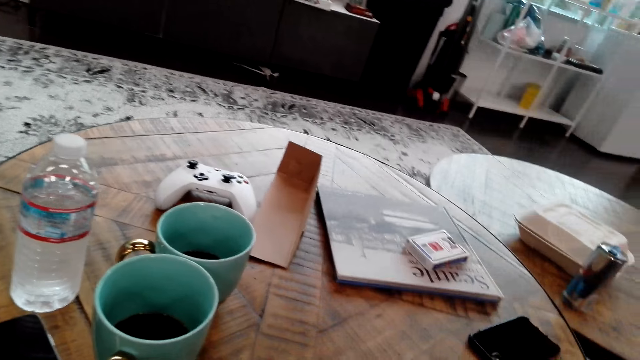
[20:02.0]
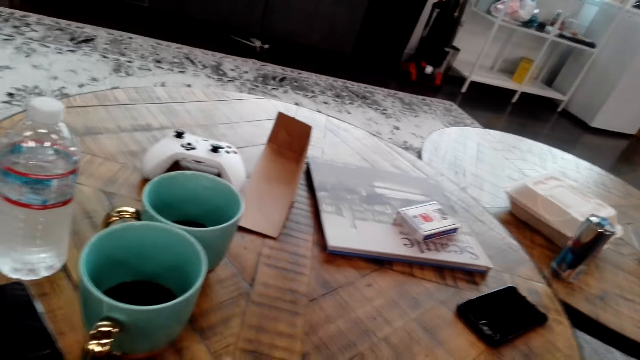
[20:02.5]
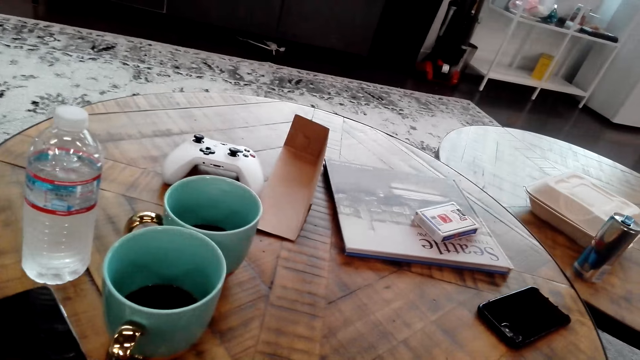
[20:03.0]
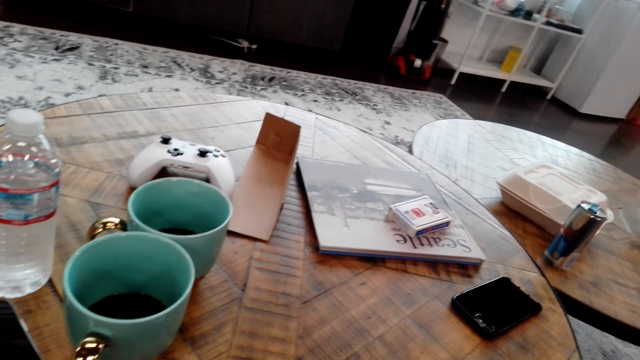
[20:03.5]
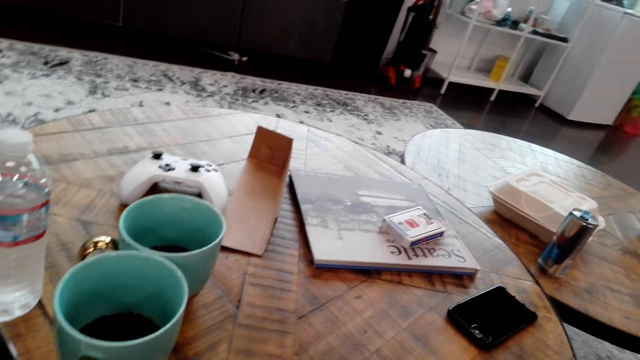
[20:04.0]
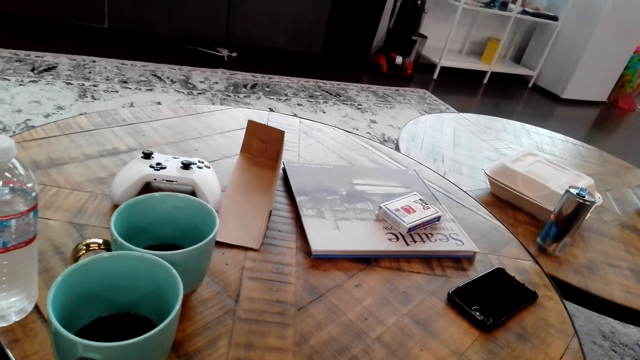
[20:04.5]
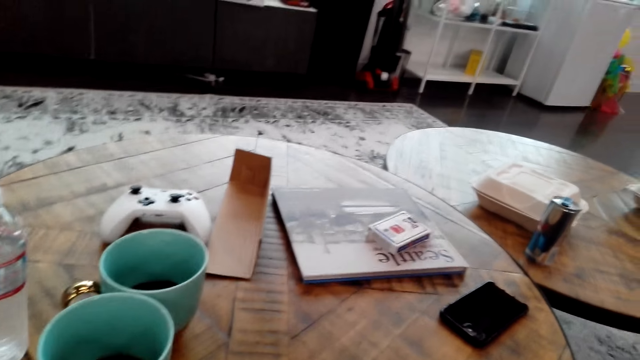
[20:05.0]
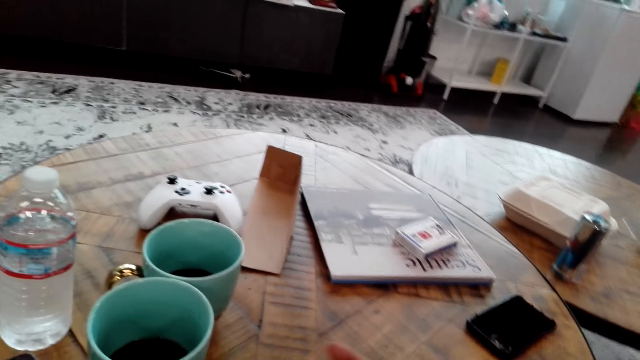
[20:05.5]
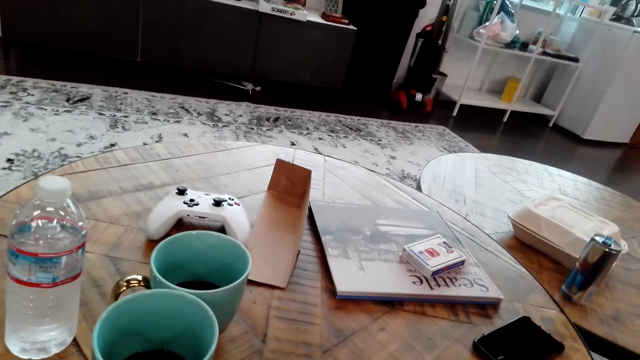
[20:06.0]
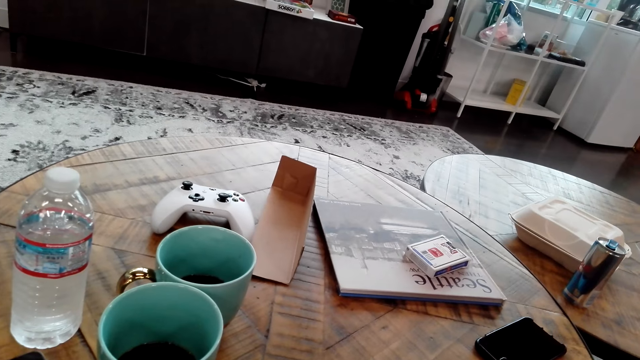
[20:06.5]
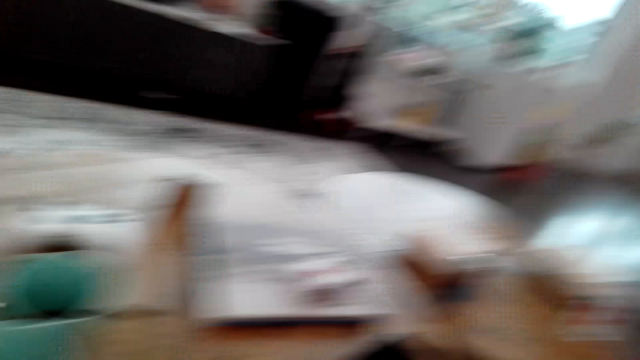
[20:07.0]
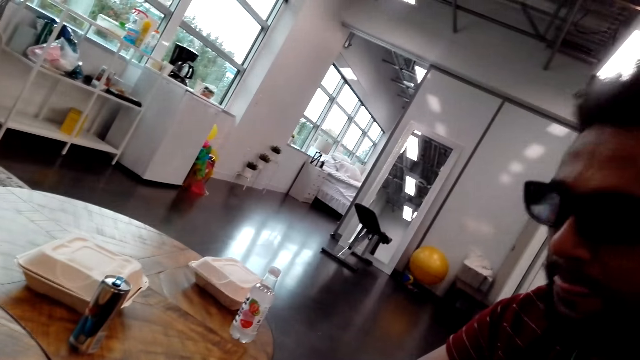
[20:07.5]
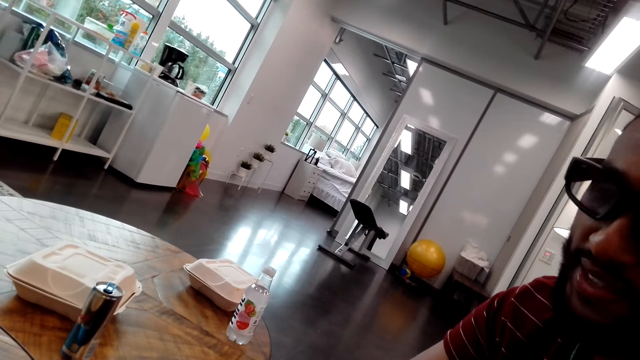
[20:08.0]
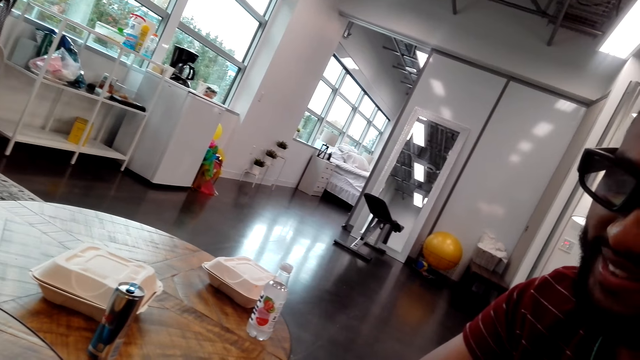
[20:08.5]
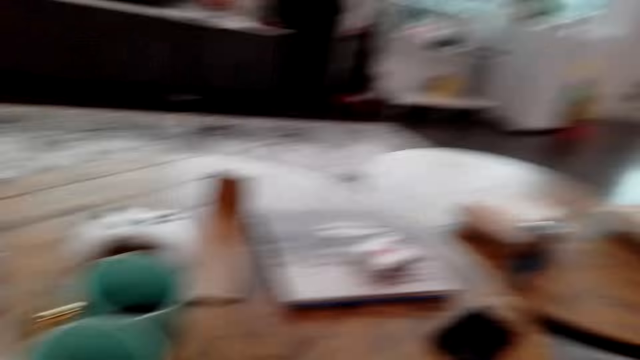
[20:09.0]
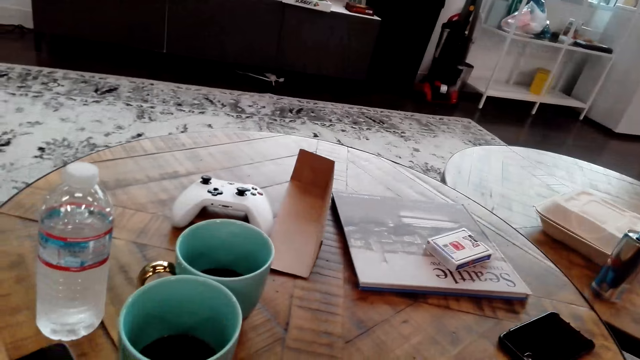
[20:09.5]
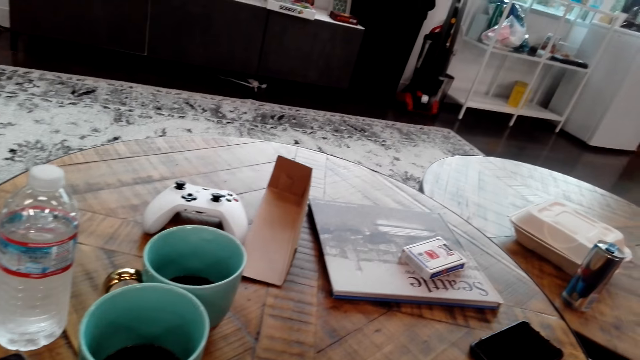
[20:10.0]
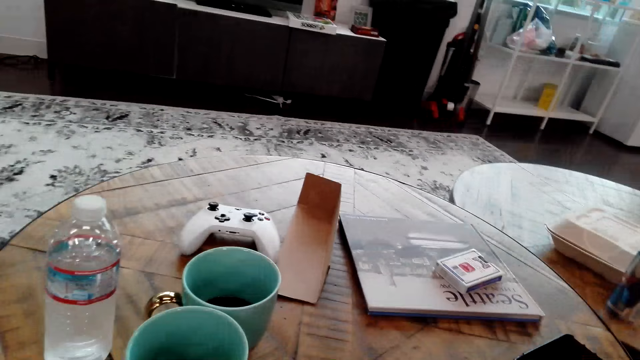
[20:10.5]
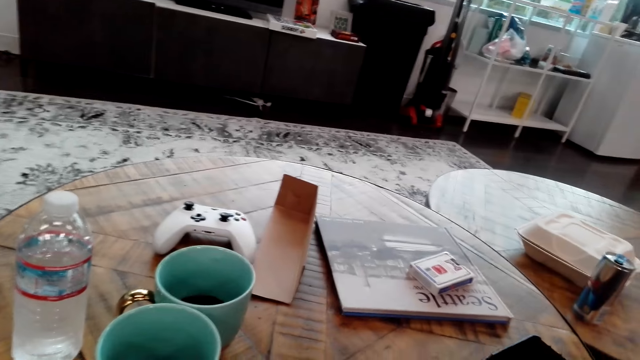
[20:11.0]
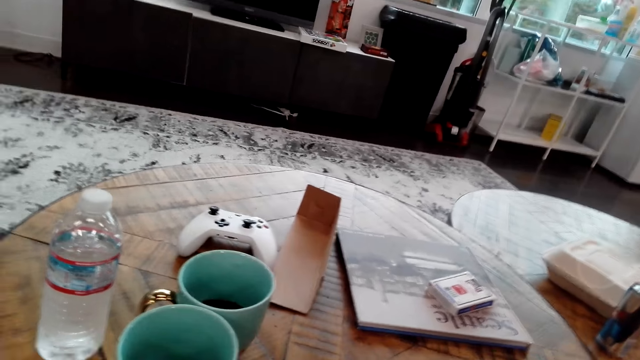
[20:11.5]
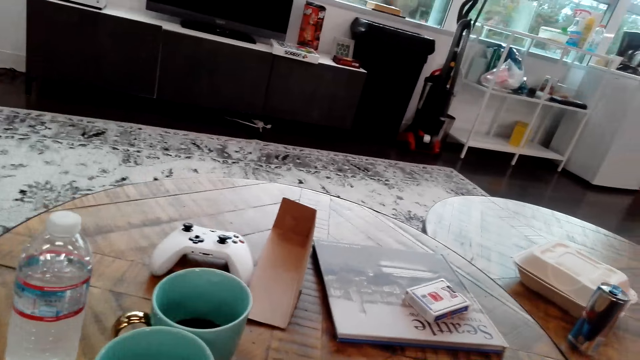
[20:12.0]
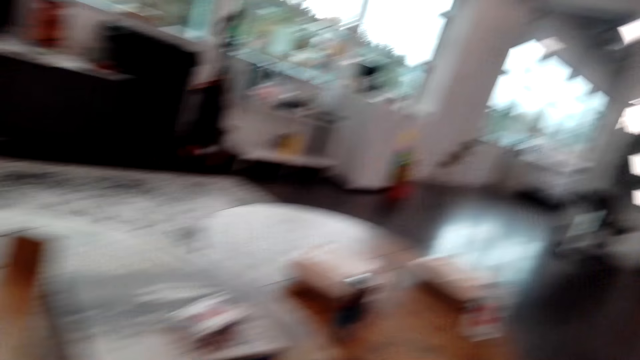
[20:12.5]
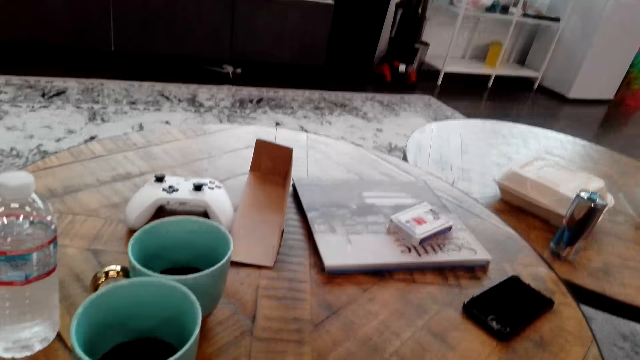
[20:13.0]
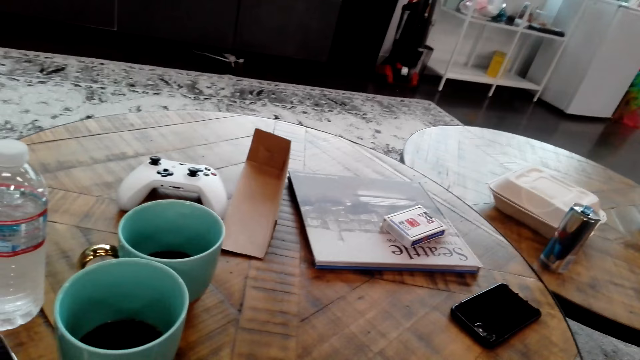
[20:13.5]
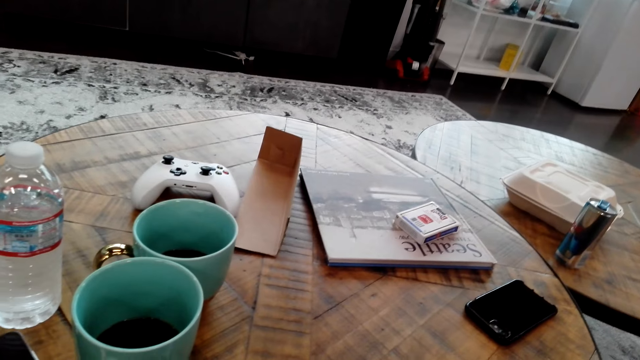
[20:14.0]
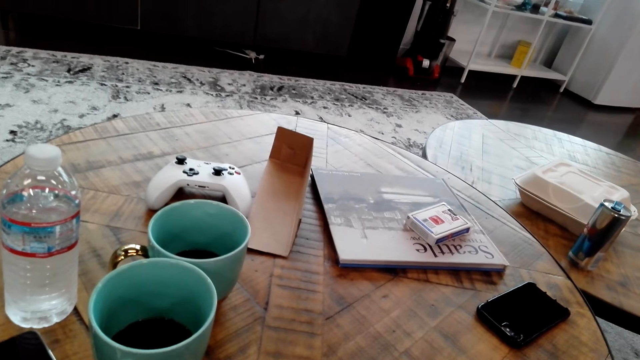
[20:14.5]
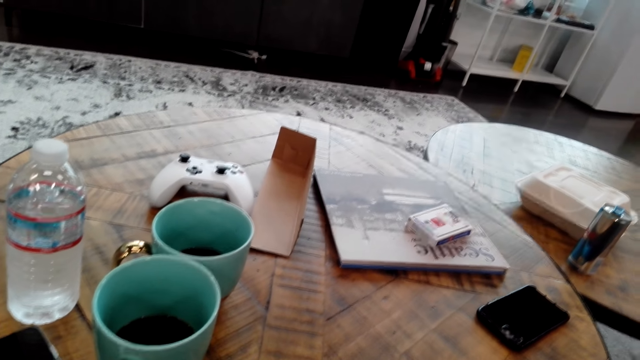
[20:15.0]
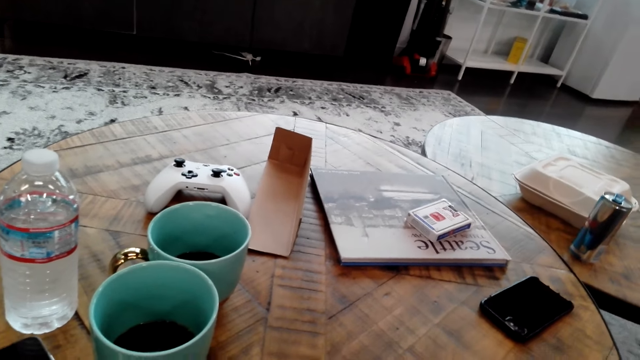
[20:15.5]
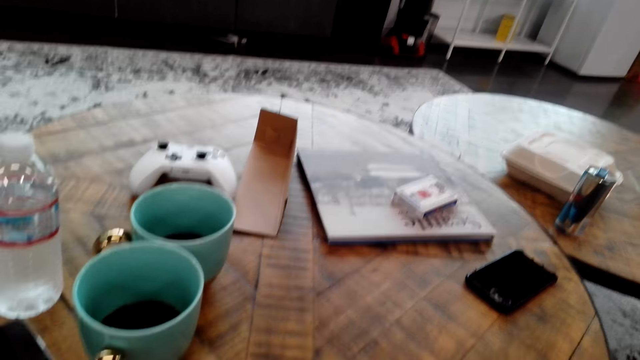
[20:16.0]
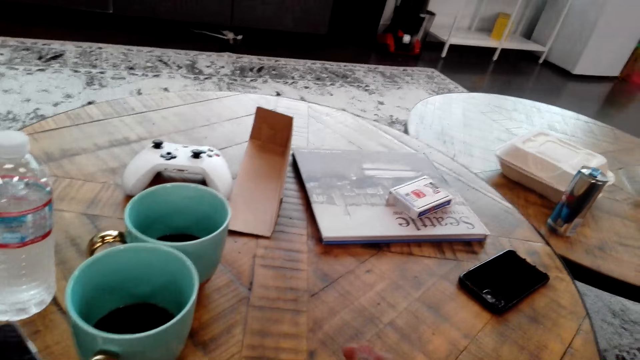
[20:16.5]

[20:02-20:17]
The camera wearer talks to a man. The man talks to the camera wearer. The camera wearer watches the background. They talk to the man.

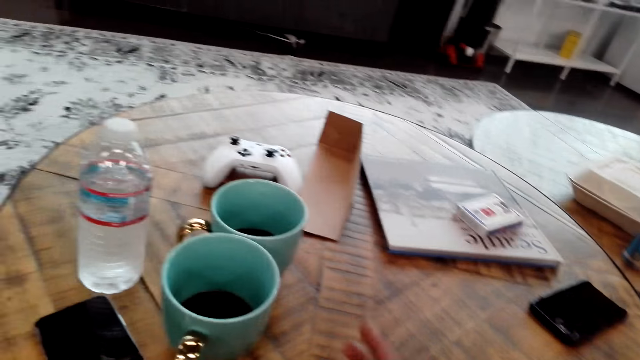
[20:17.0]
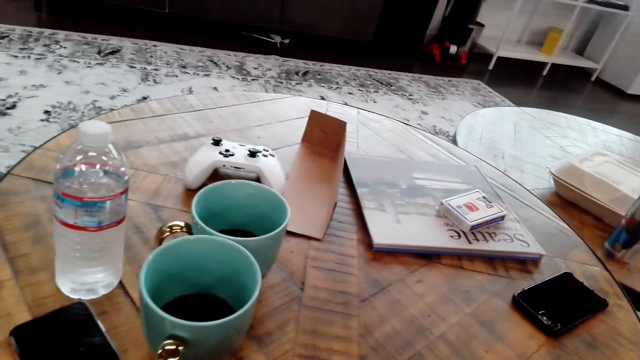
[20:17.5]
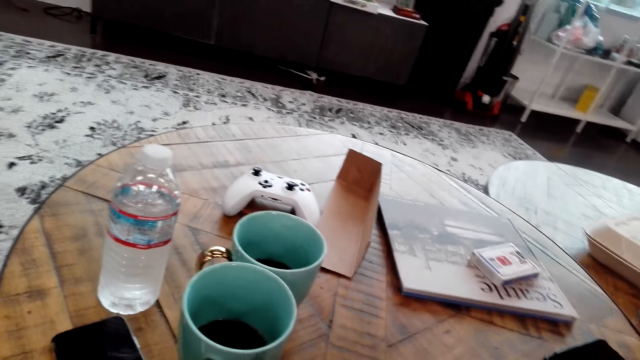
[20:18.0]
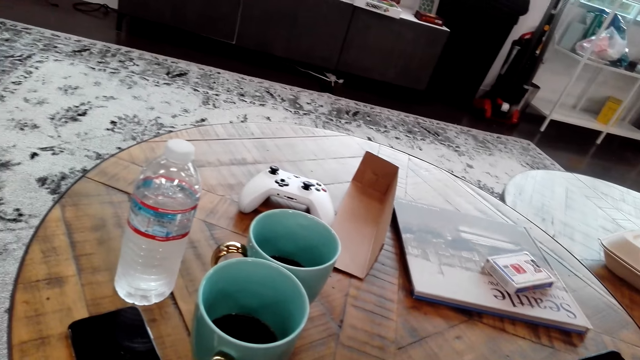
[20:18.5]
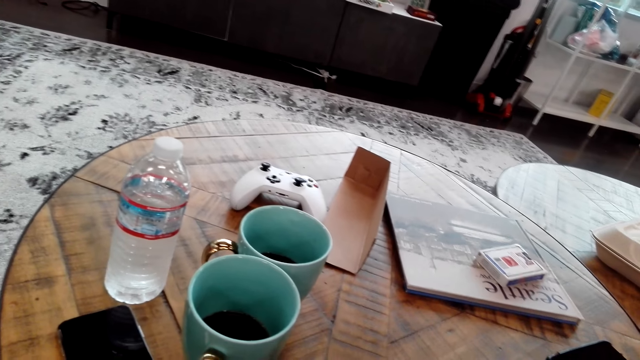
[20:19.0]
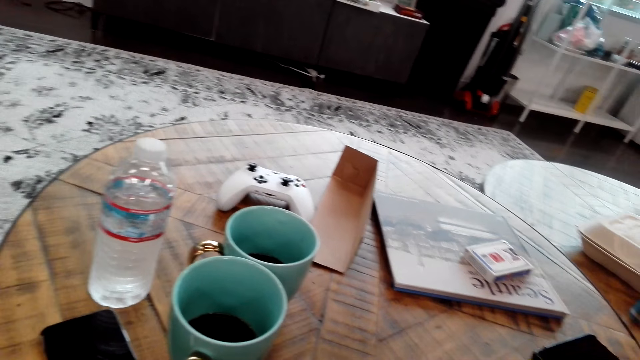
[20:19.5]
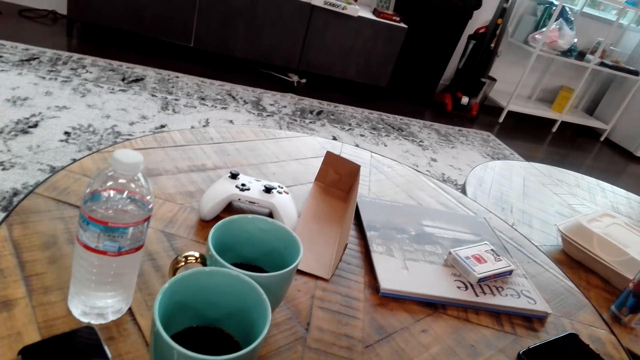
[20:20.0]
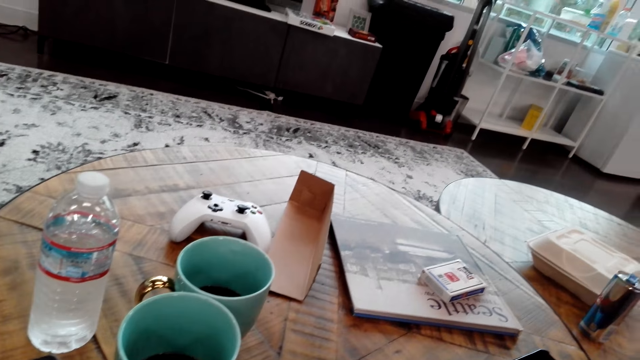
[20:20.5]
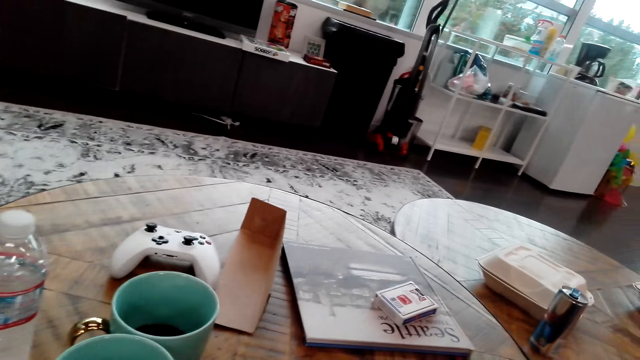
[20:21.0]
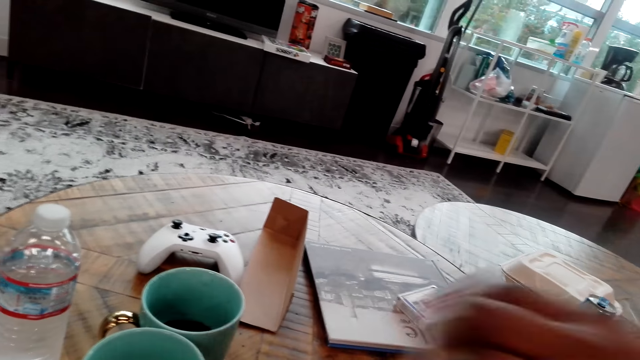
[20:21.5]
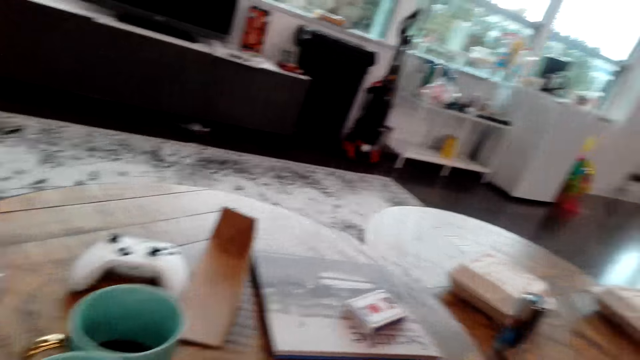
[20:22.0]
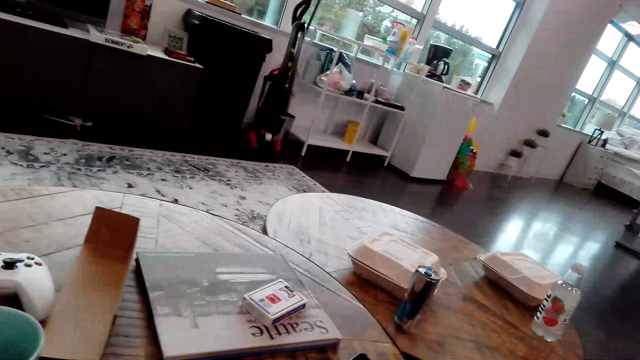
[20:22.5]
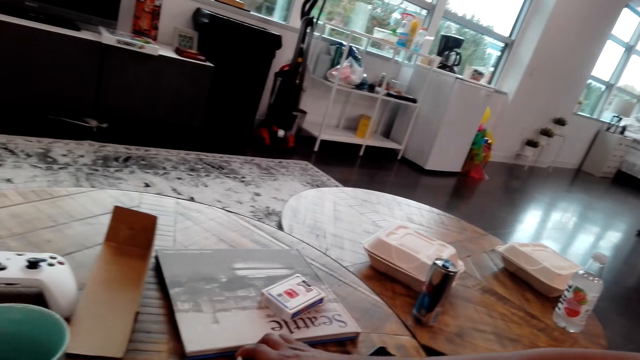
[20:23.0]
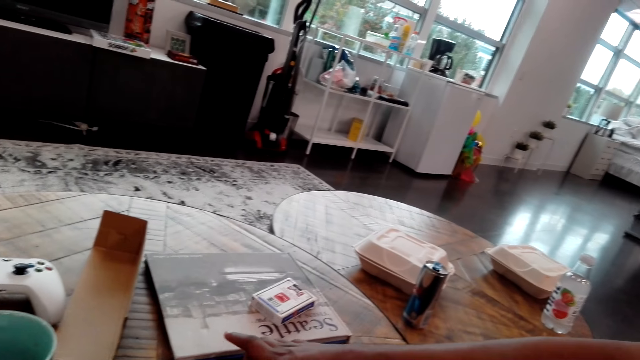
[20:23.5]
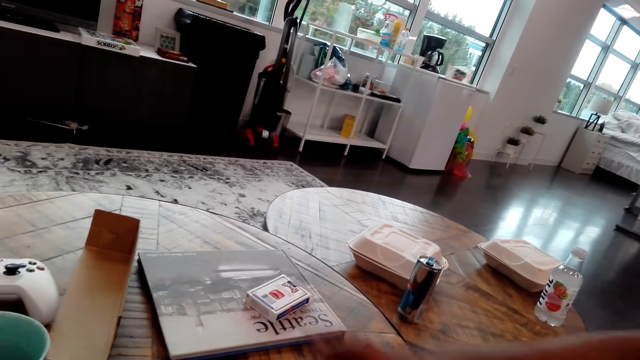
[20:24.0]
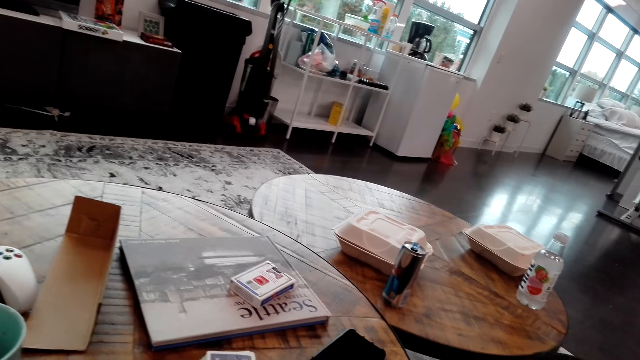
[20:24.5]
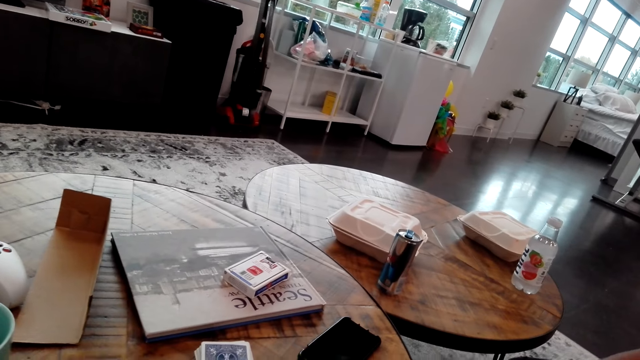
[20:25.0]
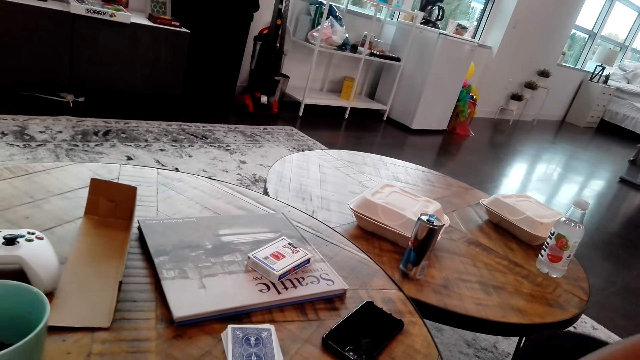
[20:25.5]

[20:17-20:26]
The camera wearer moves a hand. A man moves a hand.
